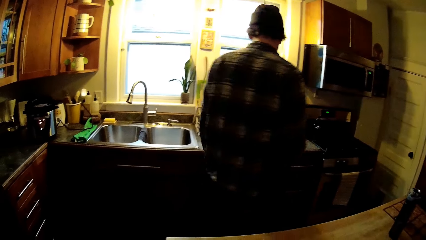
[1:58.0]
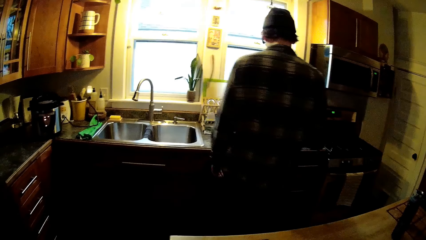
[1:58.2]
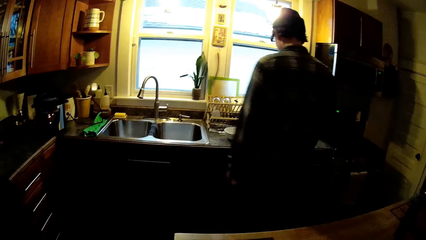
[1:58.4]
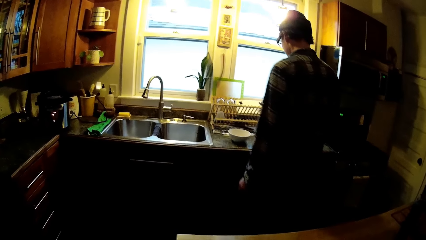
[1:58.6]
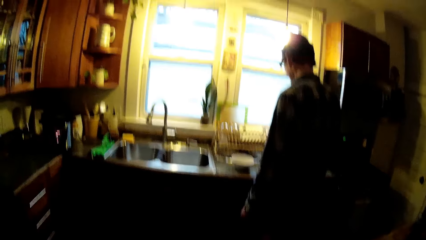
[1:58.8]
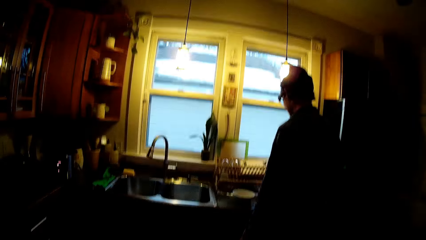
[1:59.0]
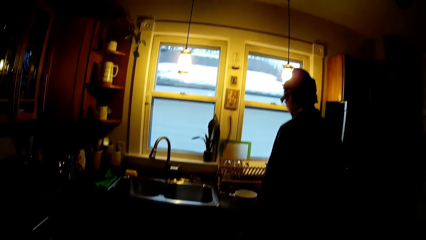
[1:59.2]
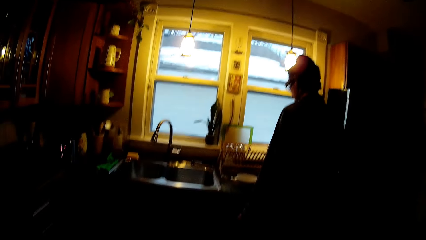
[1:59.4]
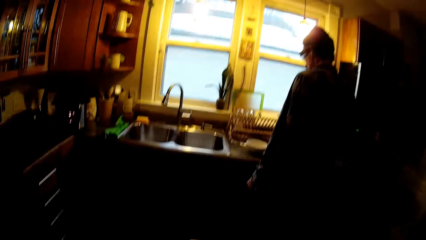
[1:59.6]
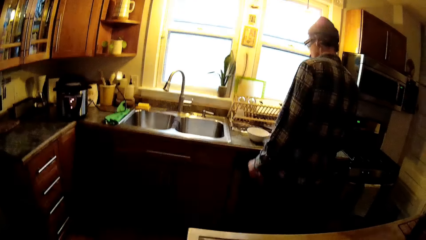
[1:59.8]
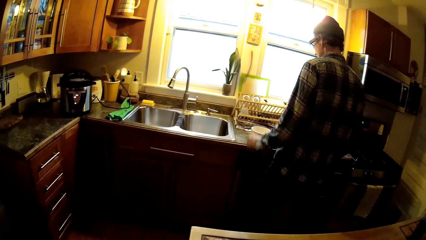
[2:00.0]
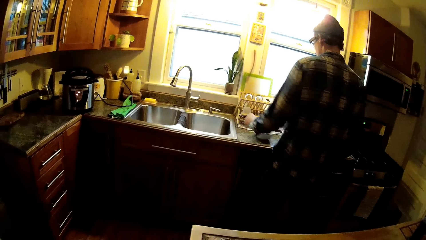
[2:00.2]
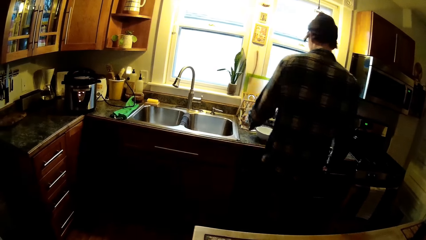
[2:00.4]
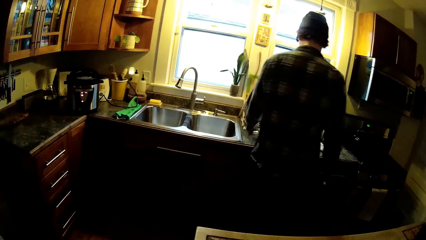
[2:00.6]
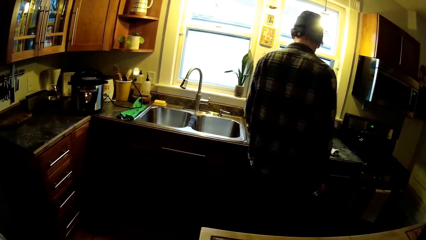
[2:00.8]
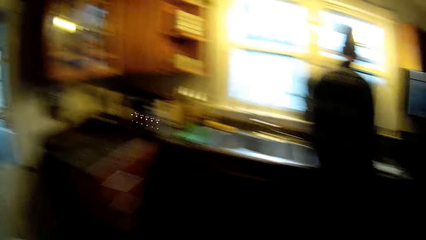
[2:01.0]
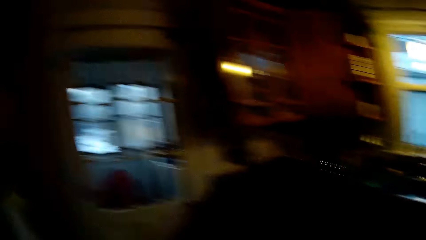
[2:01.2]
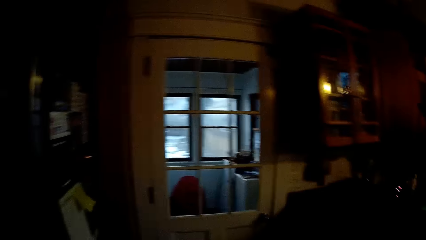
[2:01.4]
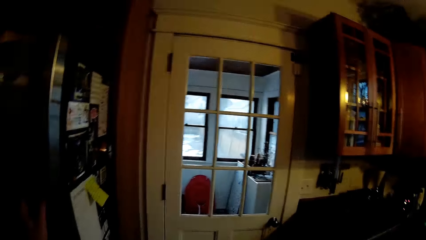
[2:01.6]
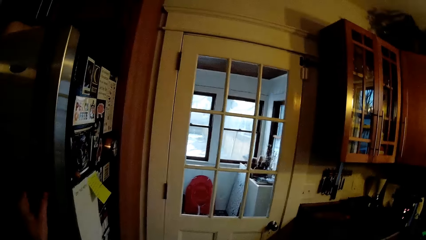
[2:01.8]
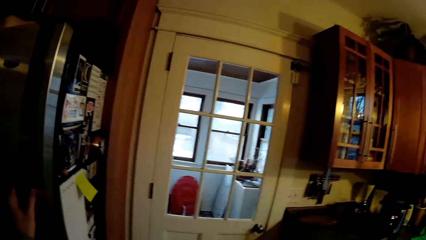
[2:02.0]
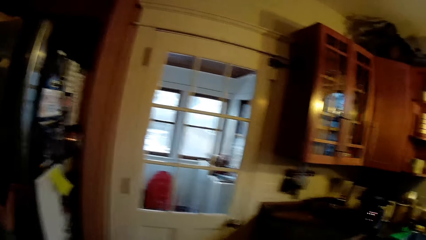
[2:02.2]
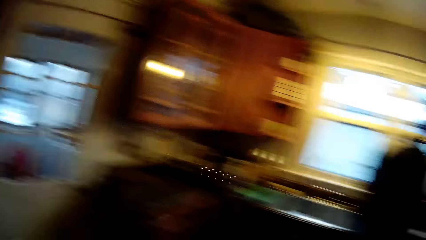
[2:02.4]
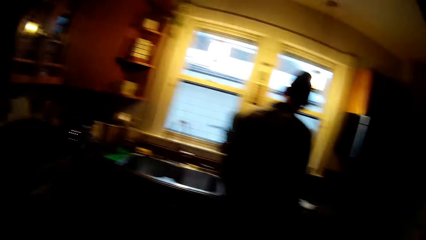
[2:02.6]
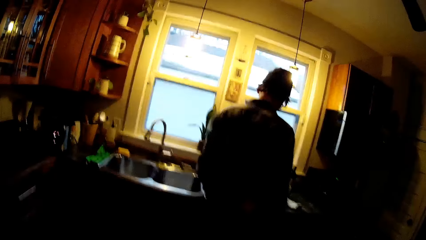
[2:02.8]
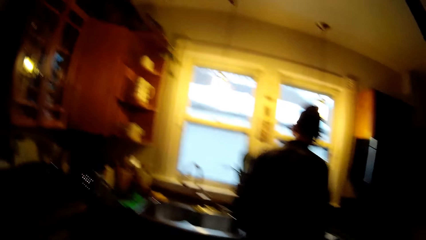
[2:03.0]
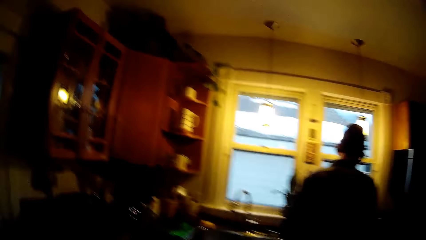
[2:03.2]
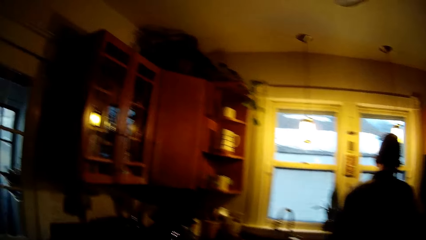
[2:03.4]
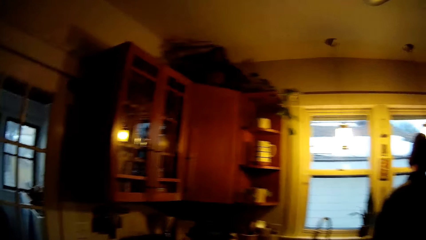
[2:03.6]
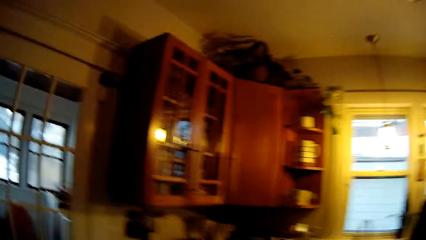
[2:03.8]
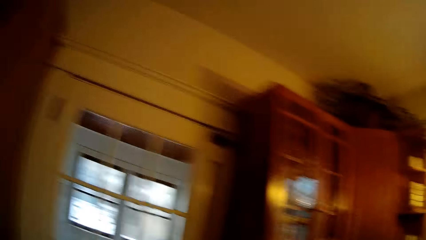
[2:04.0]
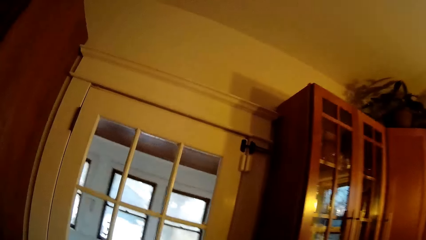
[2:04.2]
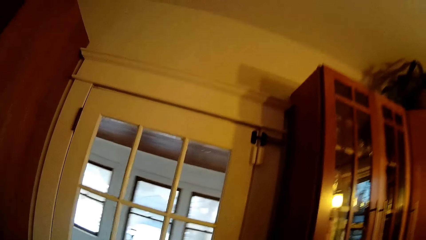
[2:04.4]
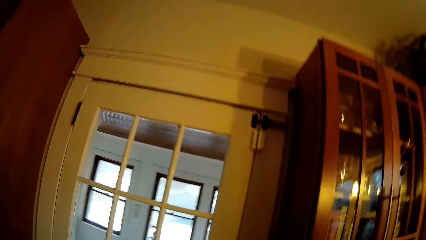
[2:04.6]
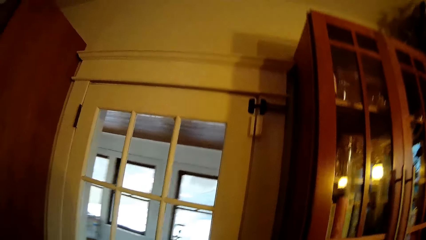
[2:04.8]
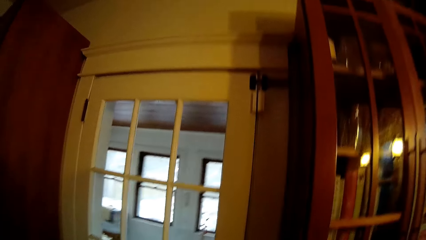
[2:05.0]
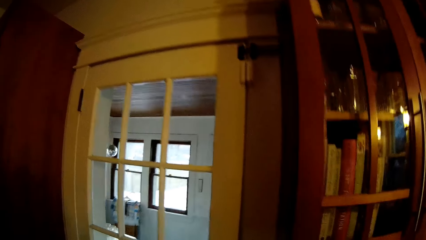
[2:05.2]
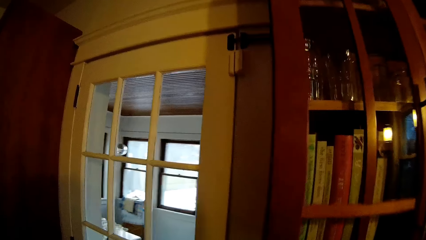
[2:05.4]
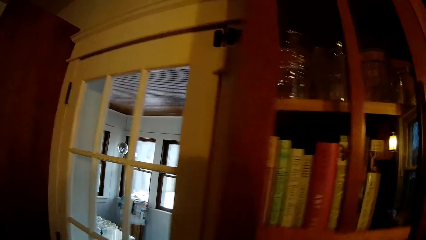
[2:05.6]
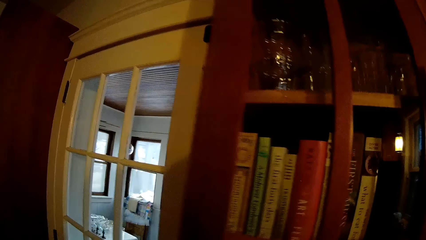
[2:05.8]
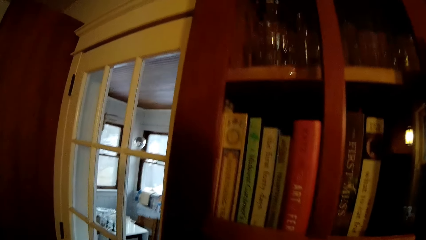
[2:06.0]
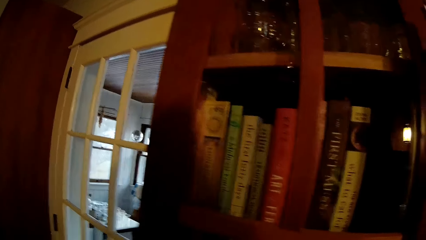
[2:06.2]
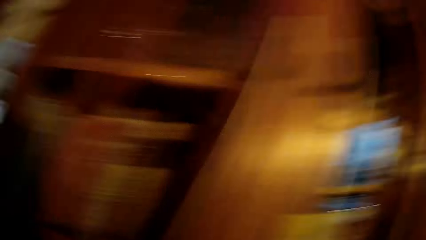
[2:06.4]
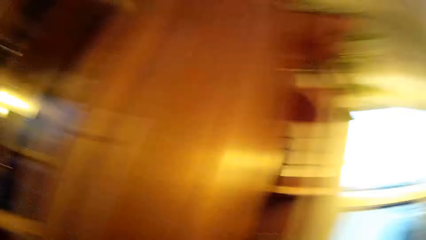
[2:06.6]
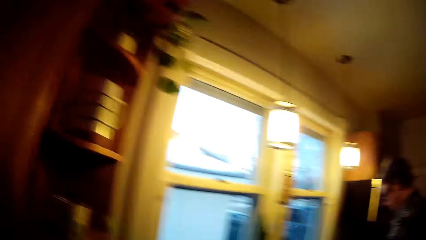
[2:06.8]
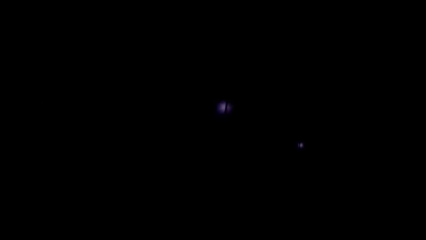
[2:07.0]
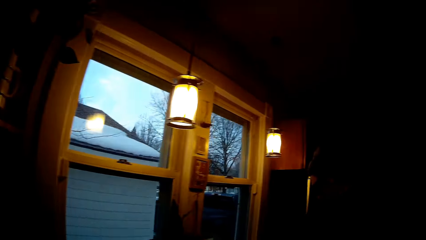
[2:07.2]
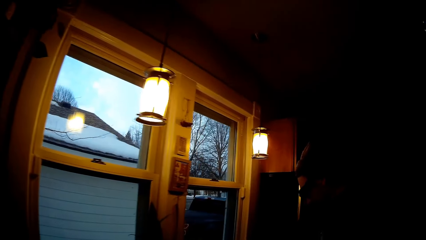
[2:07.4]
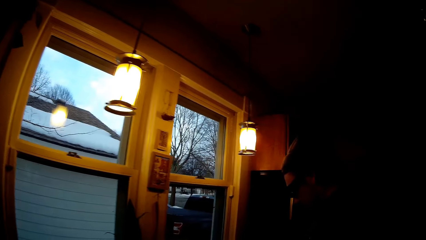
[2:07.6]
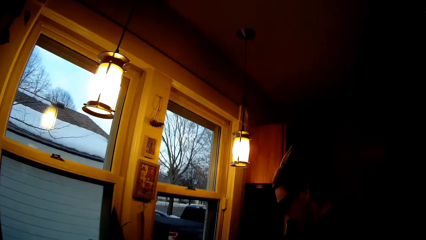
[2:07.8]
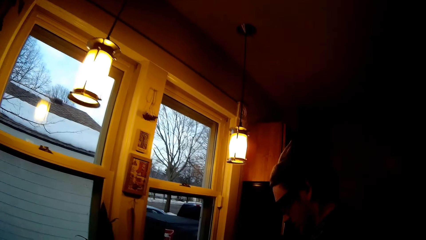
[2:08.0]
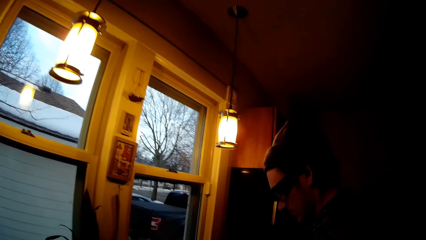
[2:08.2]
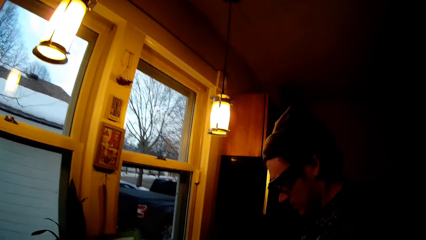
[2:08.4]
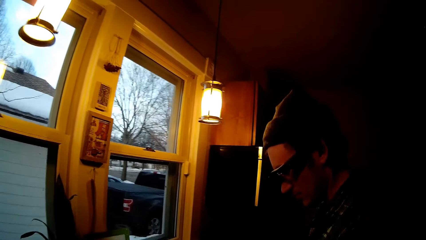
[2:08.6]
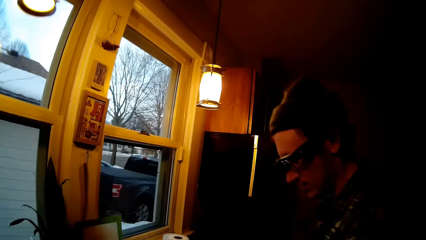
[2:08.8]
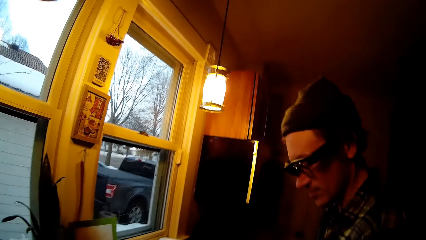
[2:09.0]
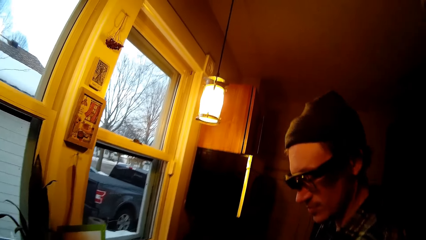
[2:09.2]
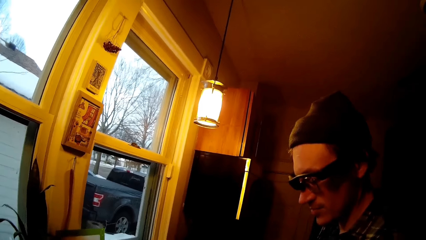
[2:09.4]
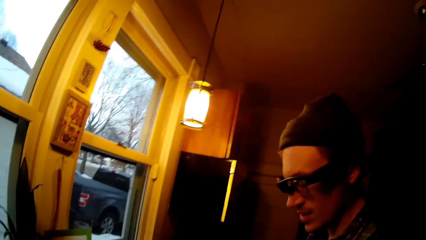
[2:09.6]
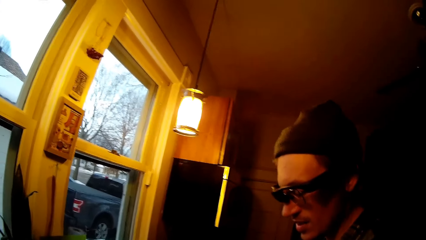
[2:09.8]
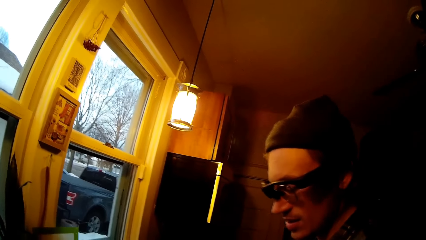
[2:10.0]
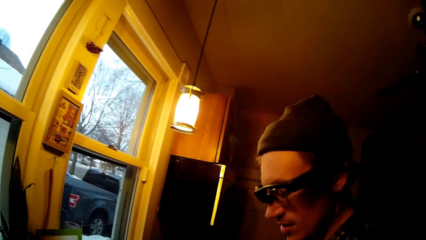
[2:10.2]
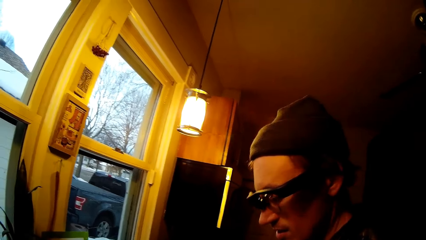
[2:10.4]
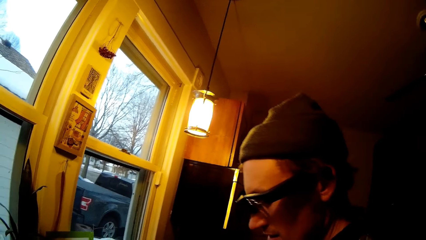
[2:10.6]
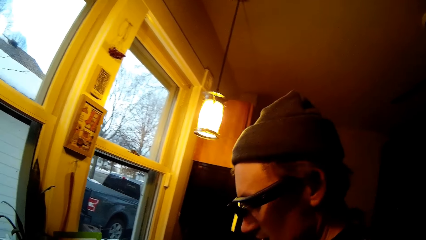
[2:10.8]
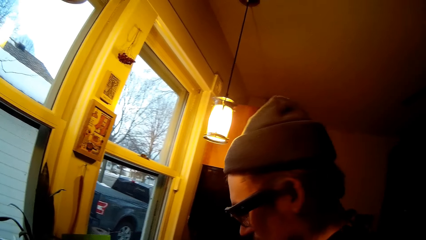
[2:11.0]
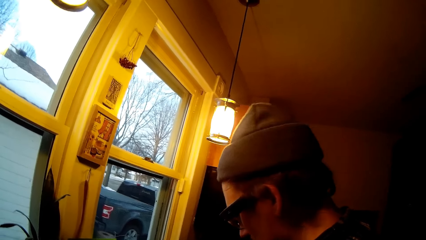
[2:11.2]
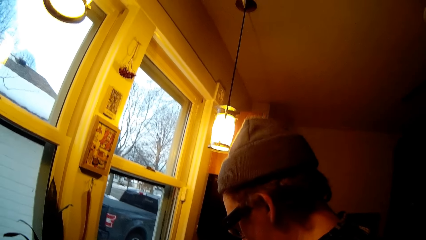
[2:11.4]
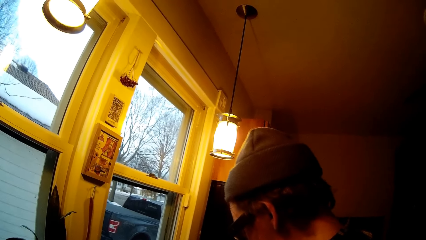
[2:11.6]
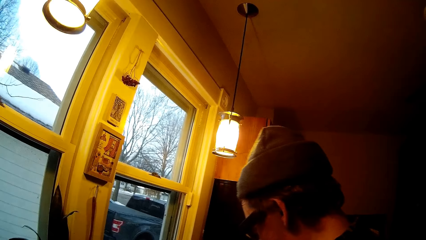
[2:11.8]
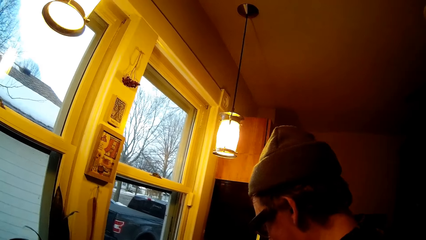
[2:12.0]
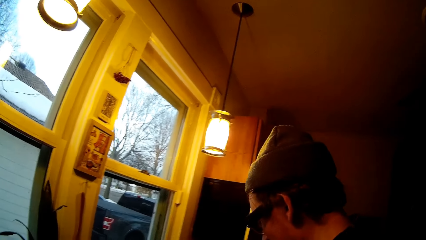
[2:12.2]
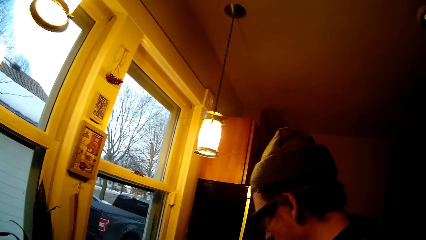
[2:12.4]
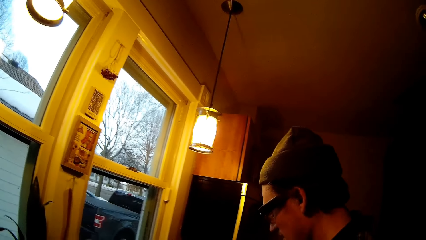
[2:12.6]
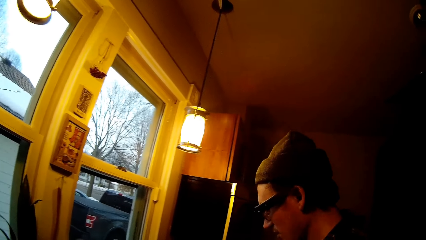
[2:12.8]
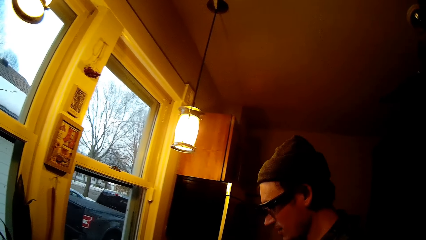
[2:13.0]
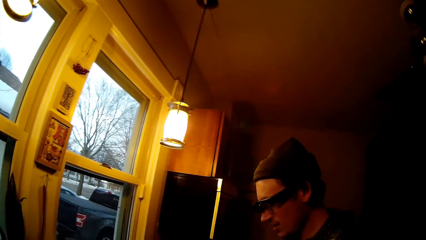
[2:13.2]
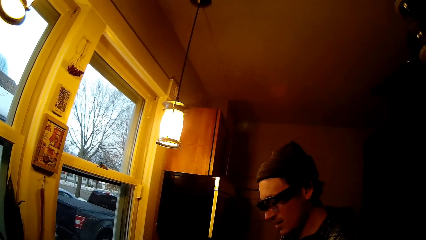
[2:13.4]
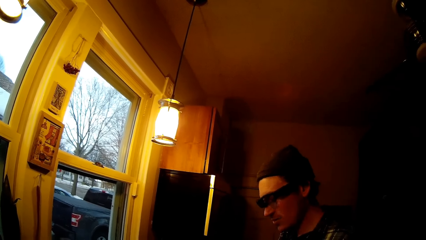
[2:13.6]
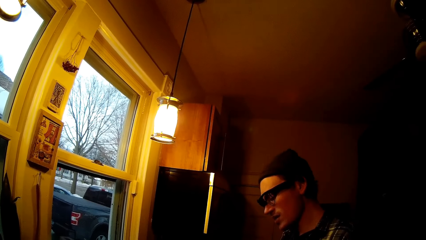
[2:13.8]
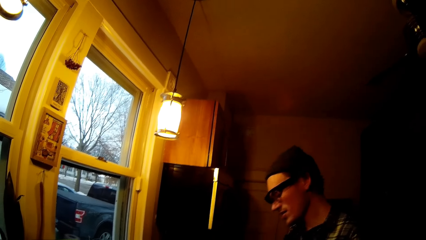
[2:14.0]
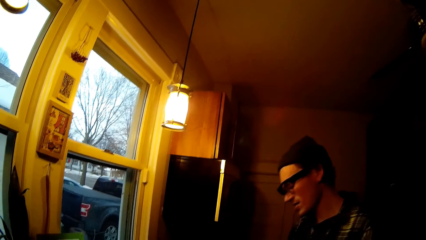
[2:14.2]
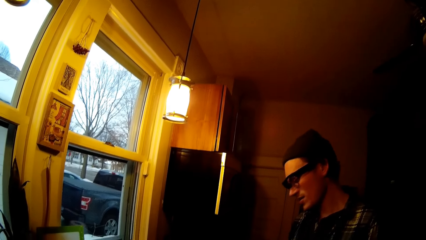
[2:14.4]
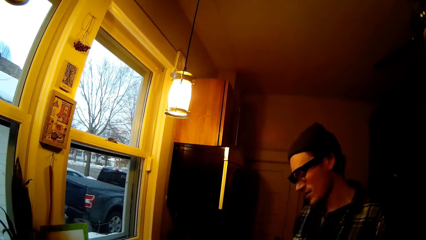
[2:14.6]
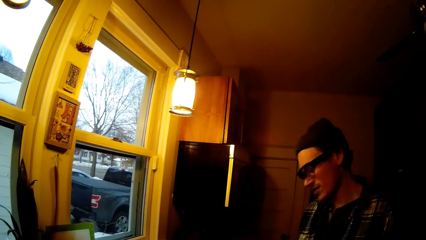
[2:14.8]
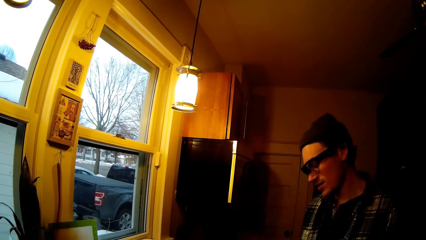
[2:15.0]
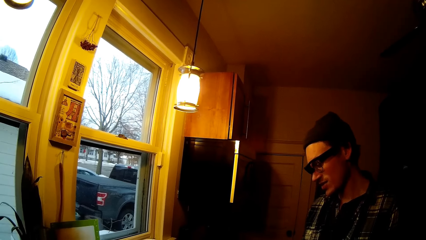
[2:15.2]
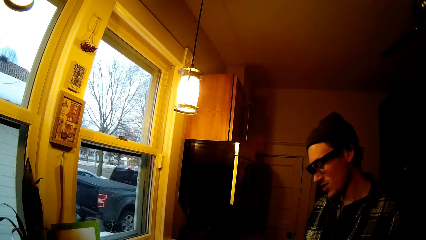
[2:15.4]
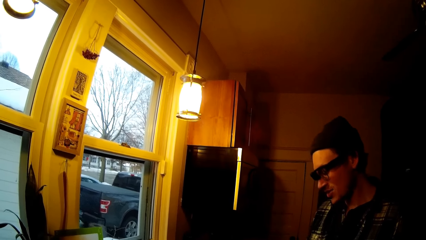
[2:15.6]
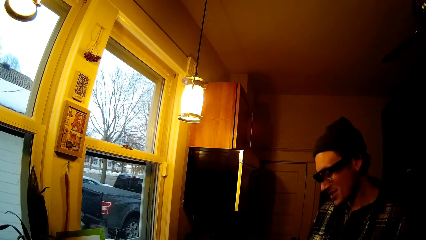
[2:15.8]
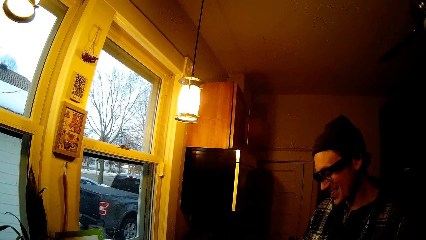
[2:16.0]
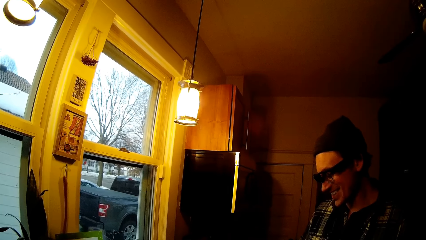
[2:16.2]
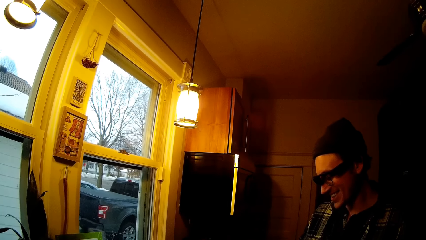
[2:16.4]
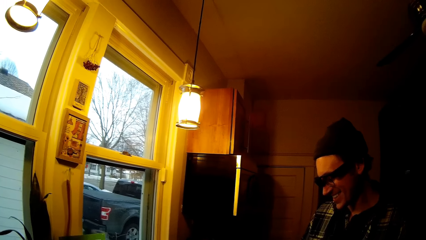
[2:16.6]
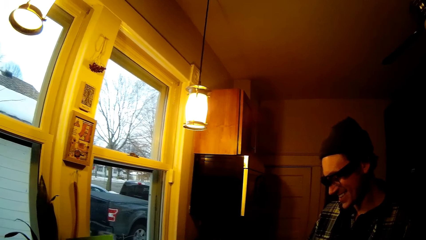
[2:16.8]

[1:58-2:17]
The man touches a dish rack on the kitchen counter with his left hand. The camera wearer walks towards the door in the kitchen. They walk towards the man near the sink.
